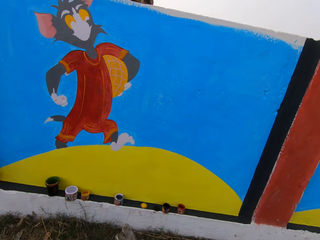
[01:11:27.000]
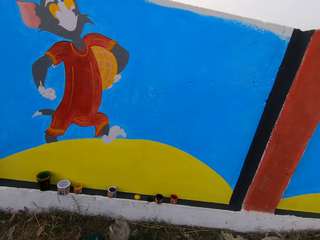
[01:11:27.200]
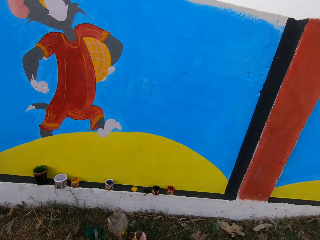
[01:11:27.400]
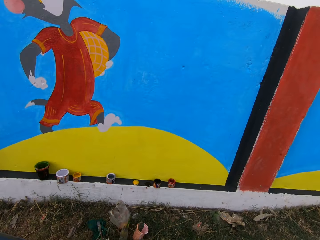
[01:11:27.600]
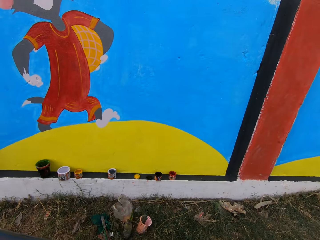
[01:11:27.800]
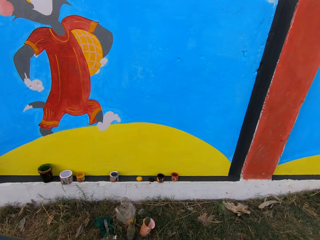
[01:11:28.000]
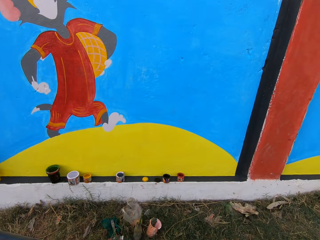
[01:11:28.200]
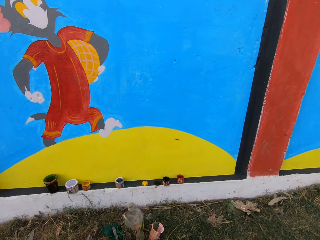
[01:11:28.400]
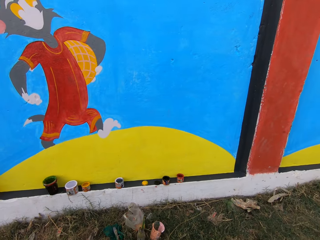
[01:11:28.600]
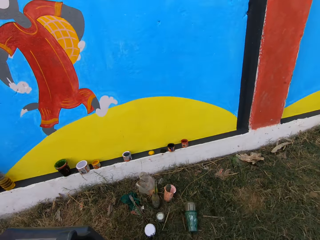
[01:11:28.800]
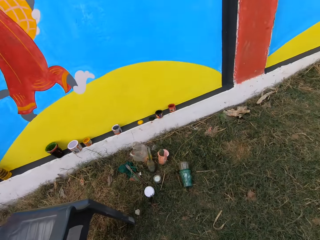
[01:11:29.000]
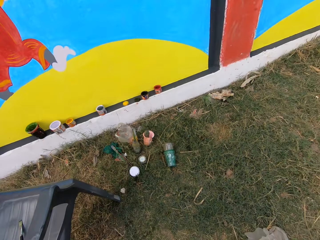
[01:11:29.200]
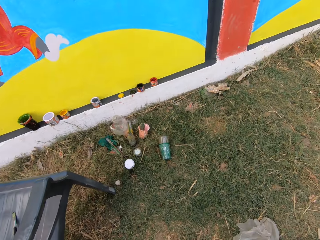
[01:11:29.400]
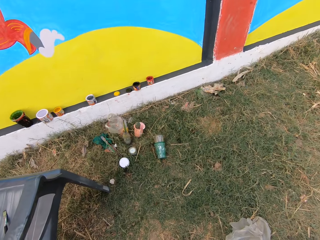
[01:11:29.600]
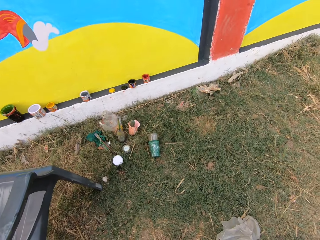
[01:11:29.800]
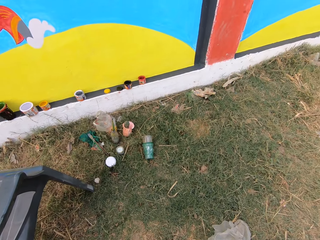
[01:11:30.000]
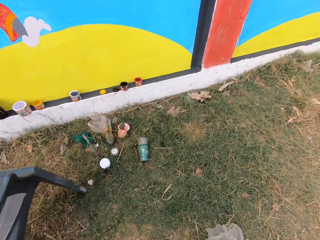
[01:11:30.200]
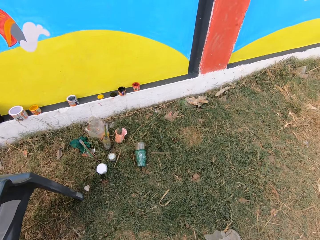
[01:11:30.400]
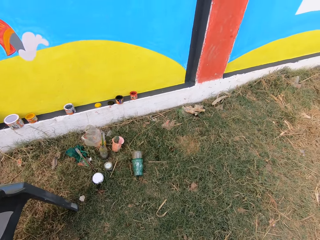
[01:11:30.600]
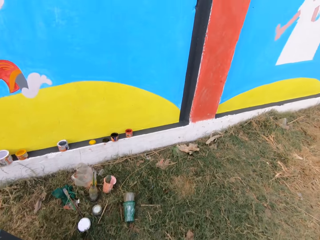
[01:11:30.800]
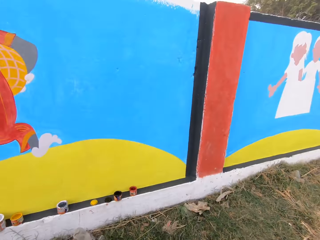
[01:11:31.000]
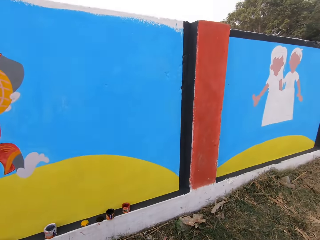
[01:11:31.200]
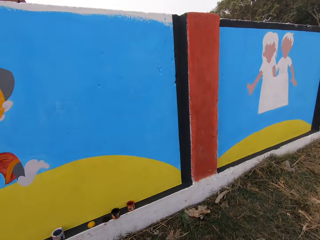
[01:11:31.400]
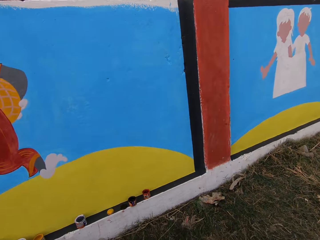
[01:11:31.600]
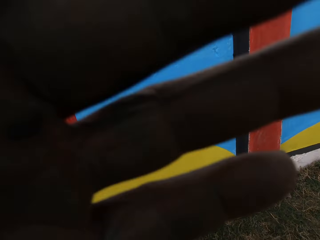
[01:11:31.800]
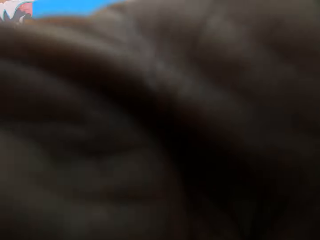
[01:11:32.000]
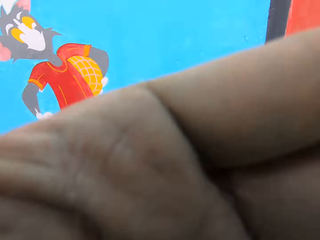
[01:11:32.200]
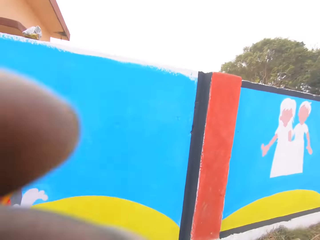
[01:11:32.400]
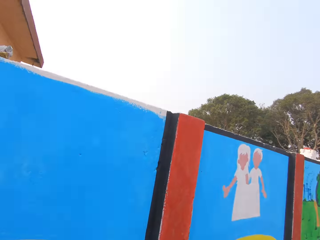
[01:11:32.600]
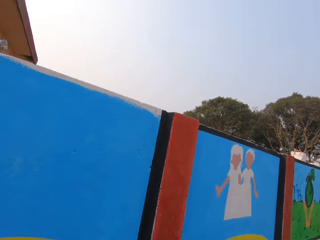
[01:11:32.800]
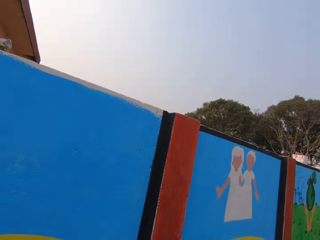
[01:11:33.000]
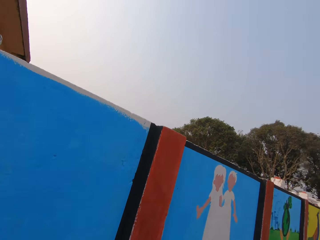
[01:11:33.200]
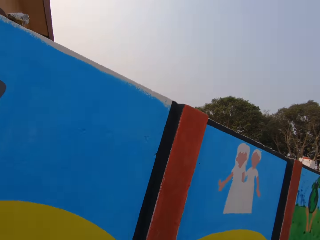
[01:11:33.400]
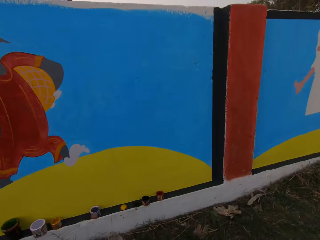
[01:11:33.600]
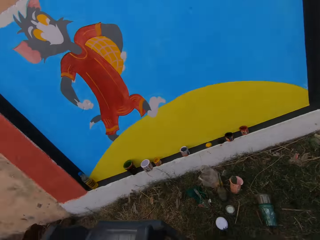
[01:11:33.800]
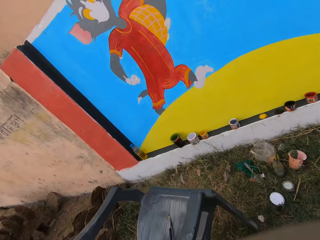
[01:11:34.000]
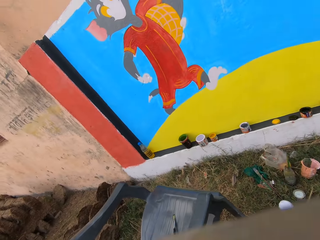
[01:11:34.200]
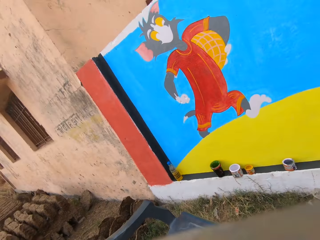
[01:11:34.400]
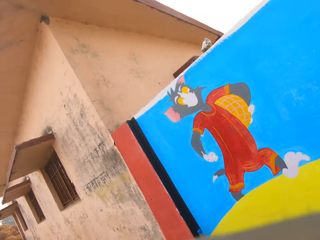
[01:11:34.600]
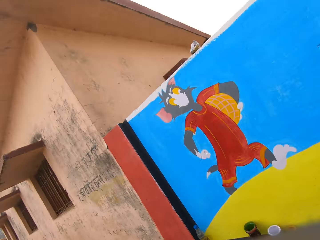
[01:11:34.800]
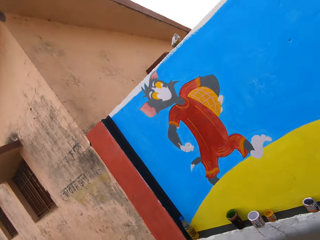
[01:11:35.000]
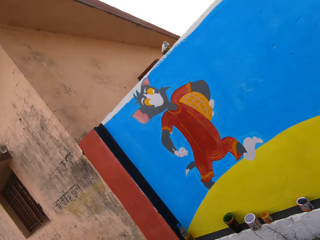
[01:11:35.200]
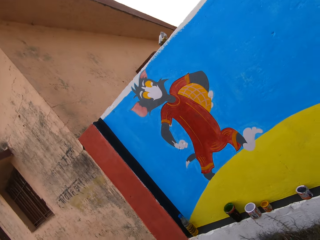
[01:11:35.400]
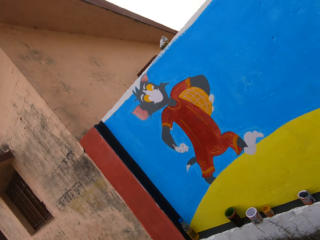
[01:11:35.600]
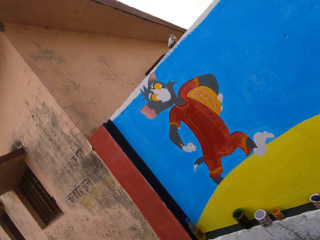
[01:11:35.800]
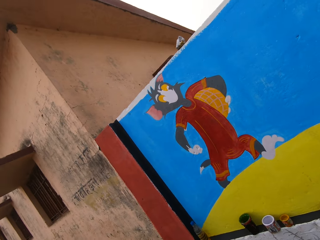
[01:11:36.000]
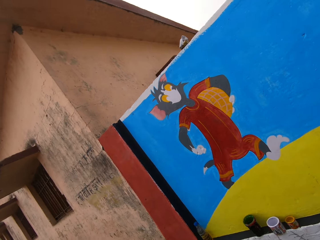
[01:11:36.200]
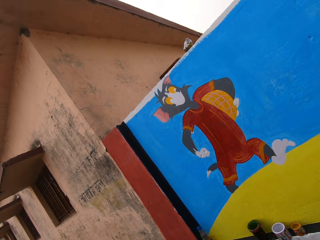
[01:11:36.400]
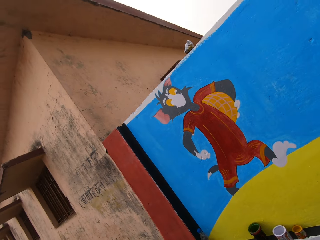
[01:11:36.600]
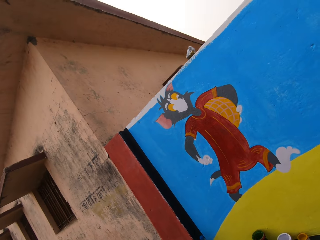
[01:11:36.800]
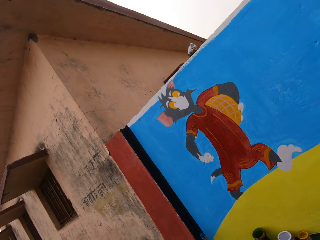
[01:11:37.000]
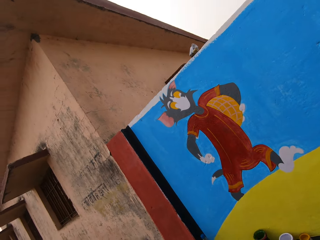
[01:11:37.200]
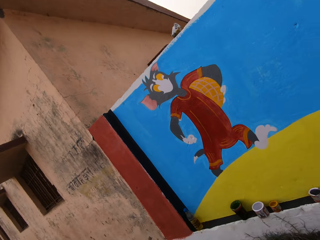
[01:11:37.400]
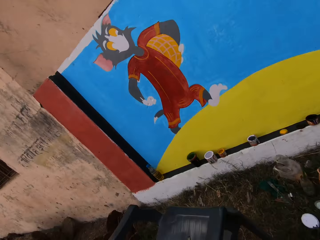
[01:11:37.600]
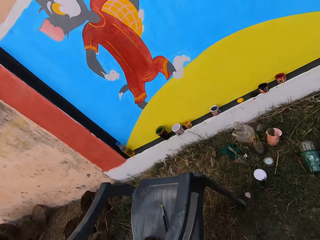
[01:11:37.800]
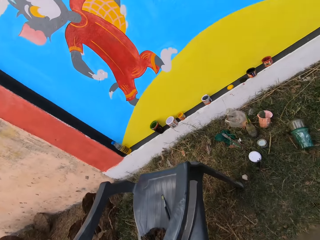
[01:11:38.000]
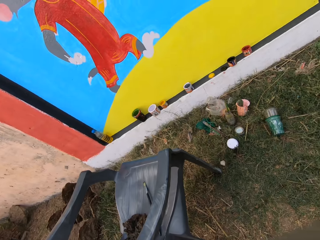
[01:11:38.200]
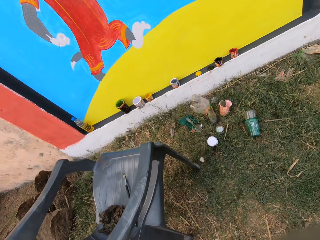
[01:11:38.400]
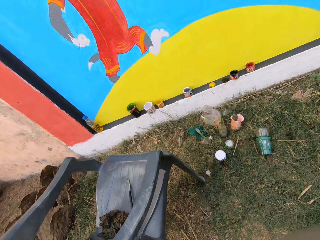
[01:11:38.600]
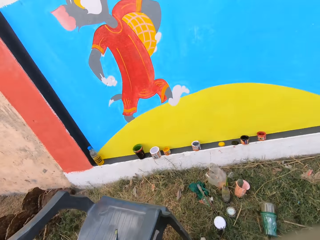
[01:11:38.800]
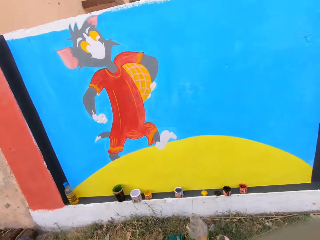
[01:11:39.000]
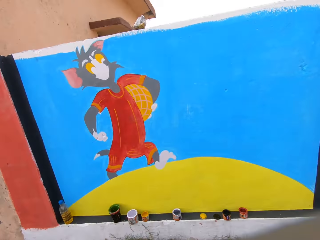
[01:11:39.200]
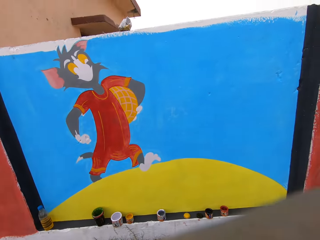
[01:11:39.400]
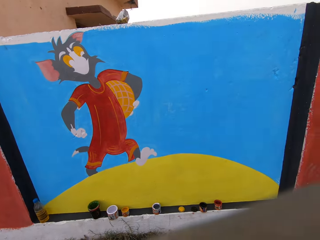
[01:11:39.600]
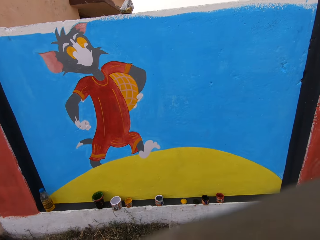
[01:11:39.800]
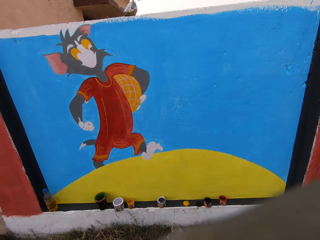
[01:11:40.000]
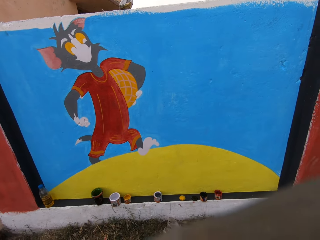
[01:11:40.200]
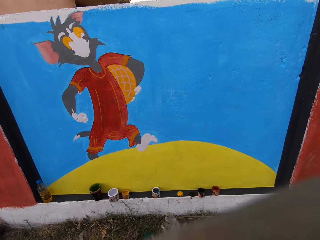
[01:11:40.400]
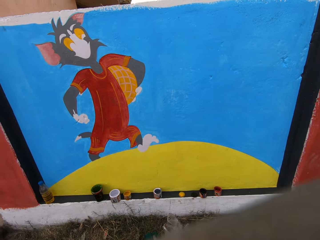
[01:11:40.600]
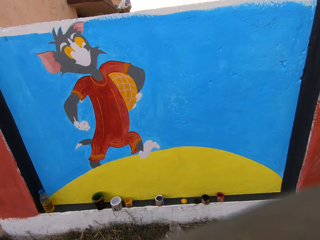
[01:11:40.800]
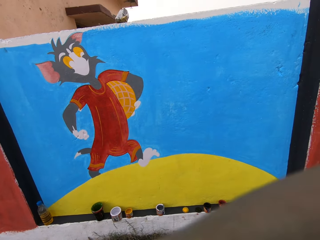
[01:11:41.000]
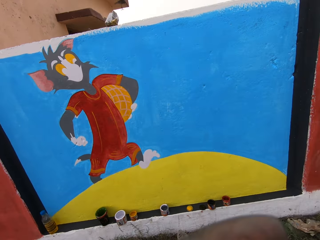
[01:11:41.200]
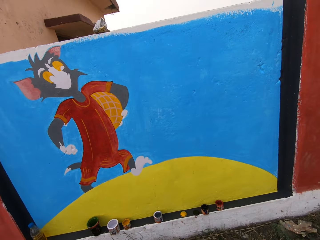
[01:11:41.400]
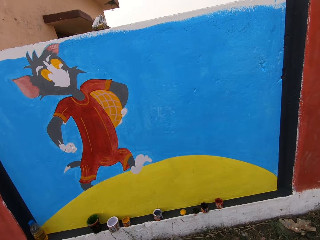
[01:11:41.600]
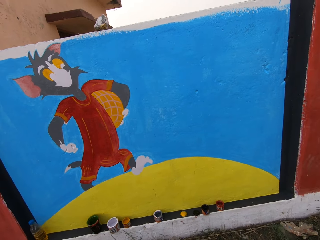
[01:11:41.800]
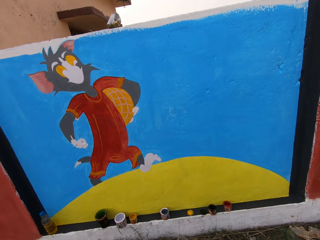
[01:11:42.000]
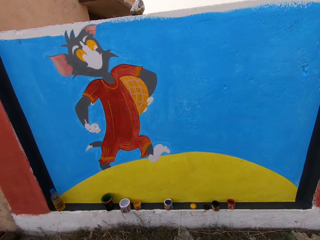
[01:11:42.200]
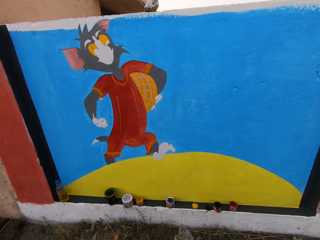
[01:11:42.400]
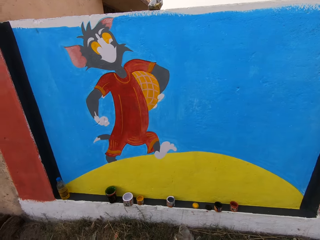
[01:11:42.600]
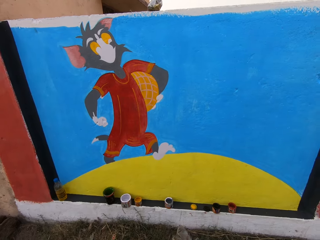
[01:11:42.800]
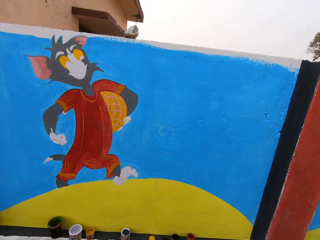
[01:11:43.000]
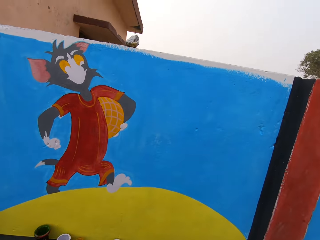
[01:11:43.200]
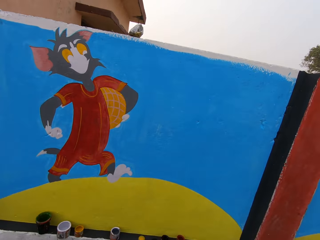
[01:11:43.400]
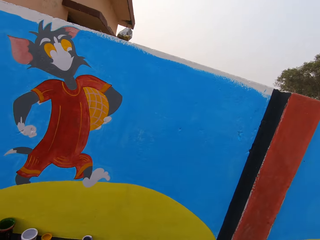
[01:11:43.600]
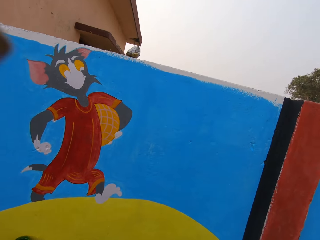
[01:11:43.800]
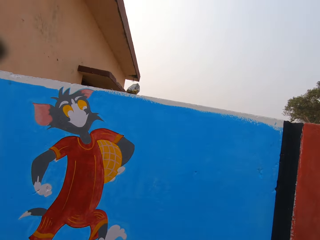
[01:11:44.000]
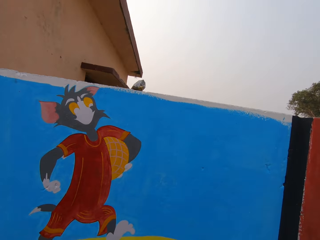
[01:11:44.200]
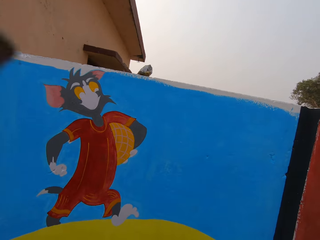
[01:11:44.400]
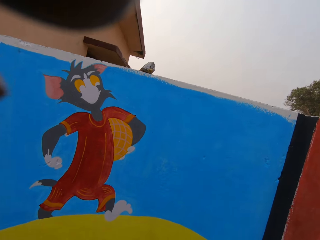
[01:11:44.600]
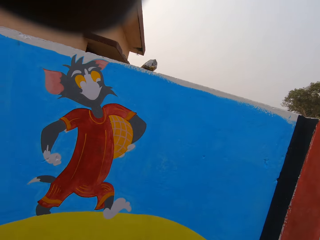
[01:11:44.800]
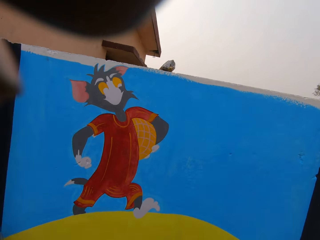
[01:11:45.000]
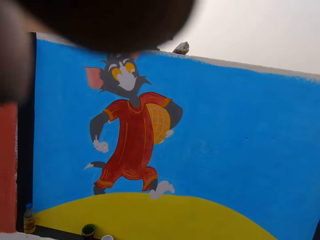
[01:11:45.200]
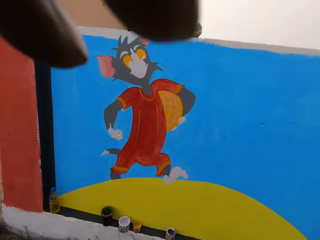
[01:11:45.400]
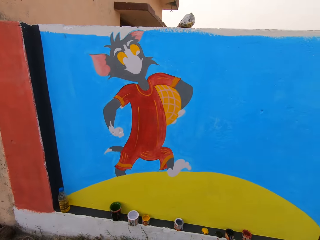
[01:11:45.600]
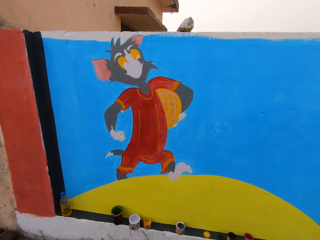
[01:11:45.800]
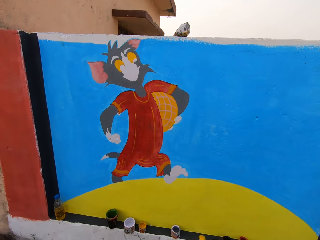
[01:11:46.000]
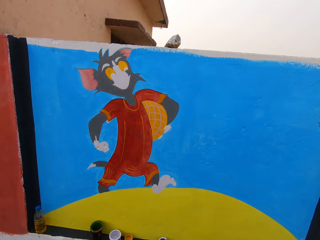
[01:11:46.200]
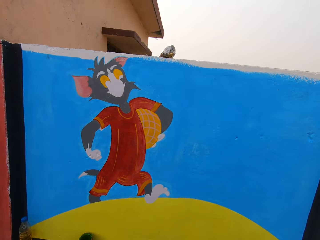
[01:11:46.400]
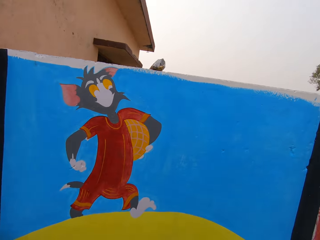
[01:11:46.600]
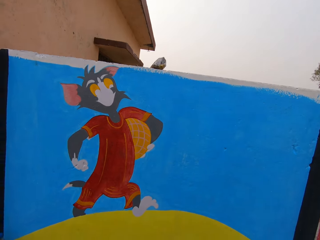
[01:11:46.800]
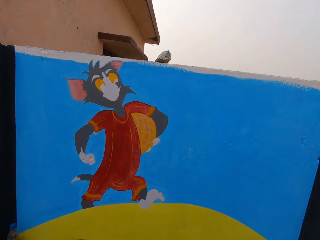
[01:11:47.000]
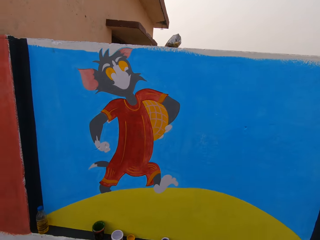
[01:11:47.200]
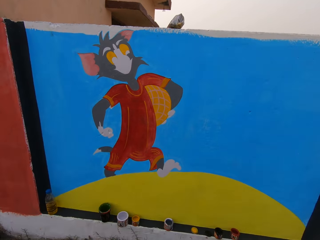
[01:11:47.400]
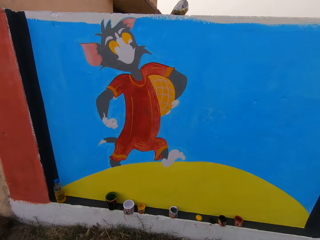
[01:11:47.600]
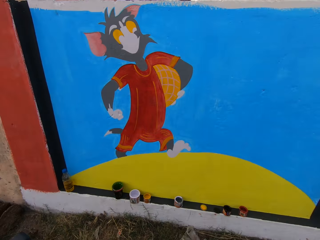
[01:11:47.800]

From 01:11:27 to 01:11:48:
The camera wearer touches the camera with his left hand. He looks at the painting. He touches the camera with his left hand again.
